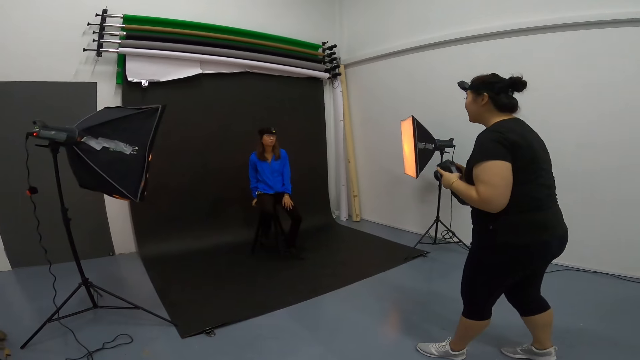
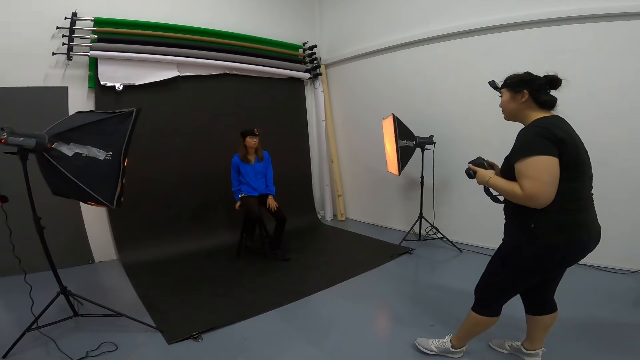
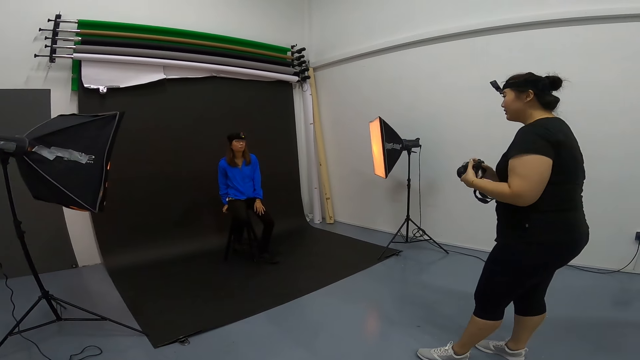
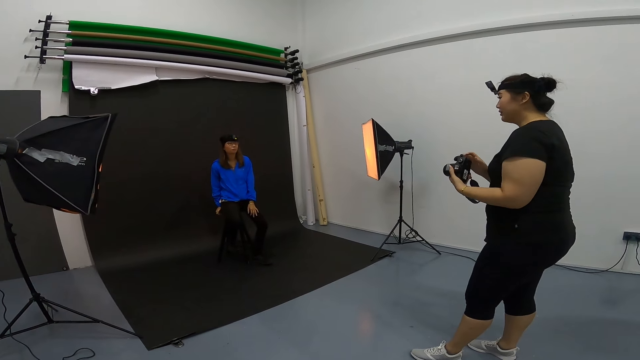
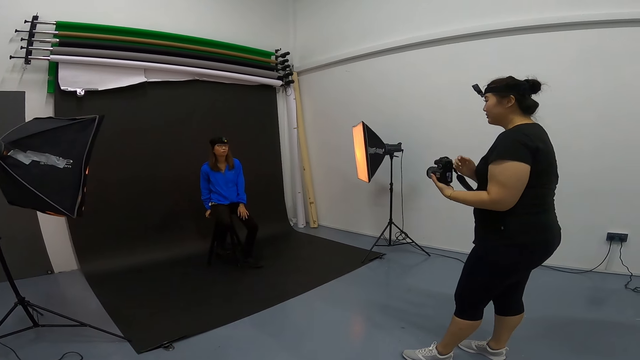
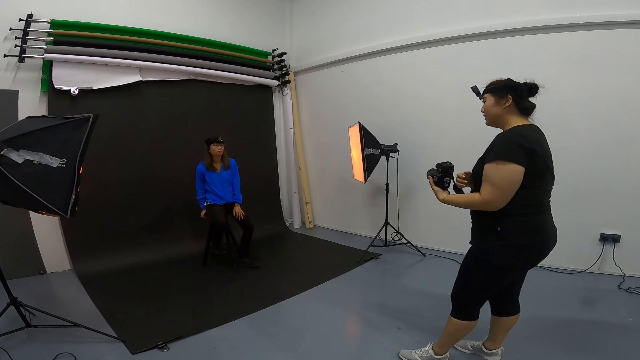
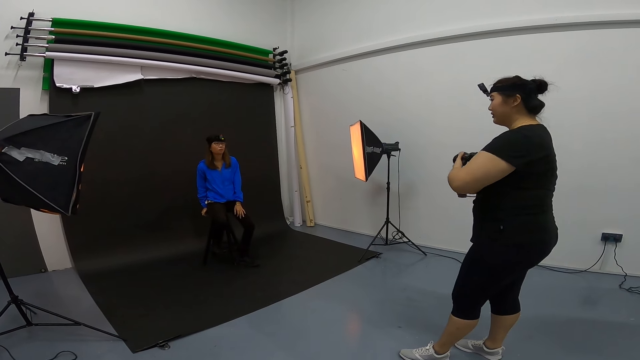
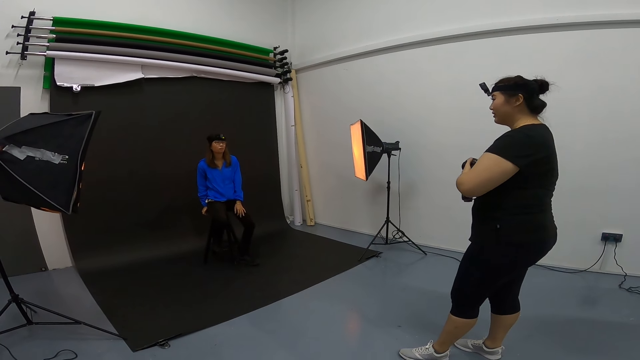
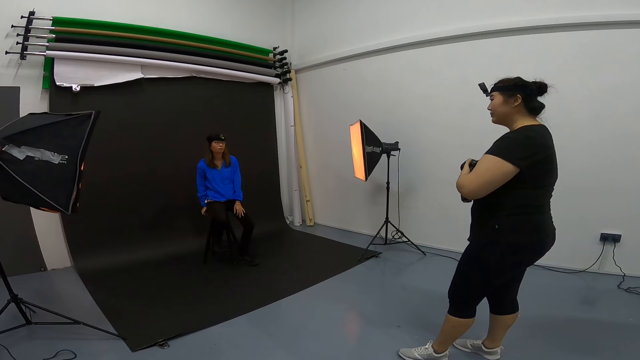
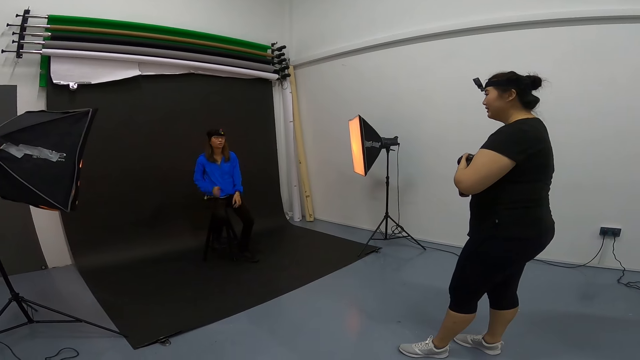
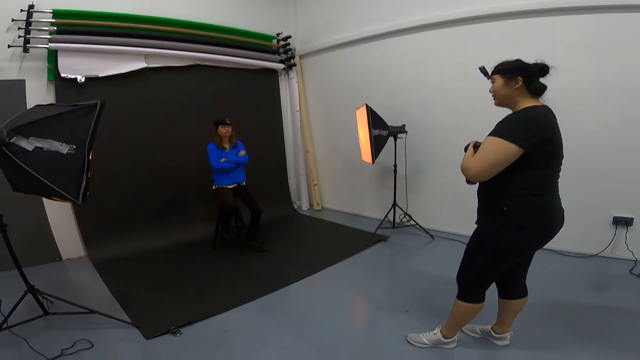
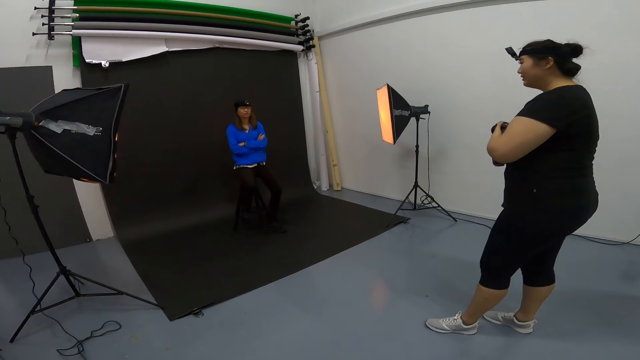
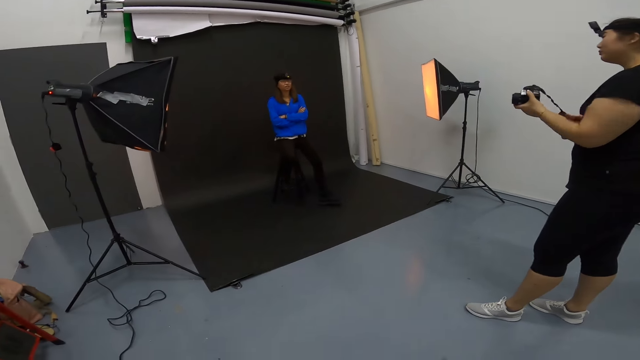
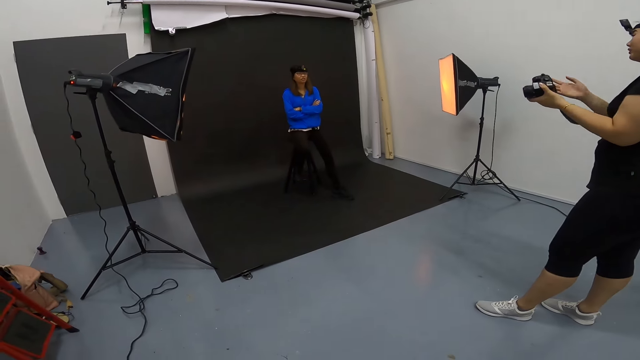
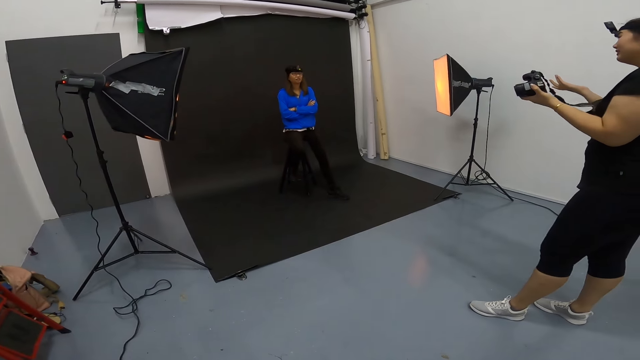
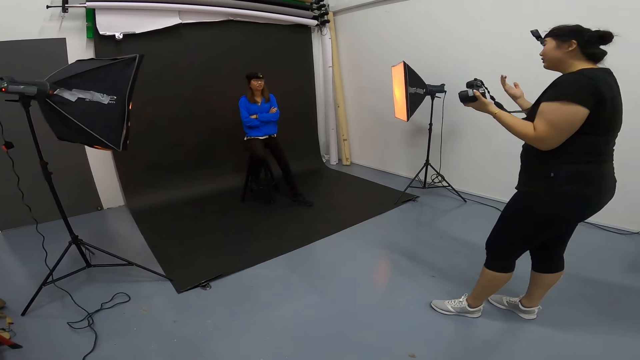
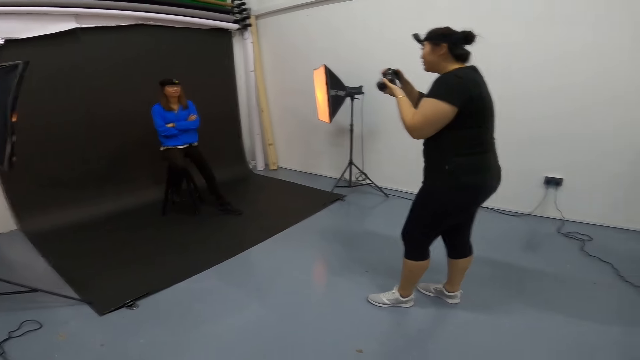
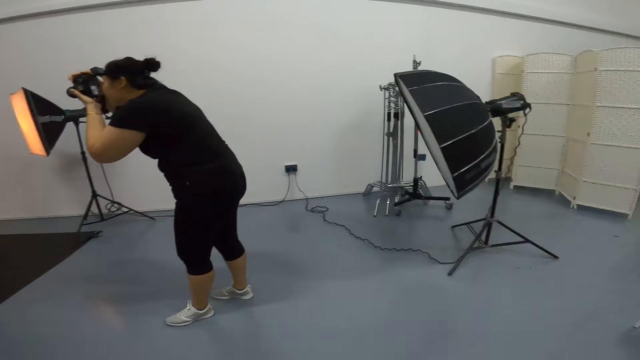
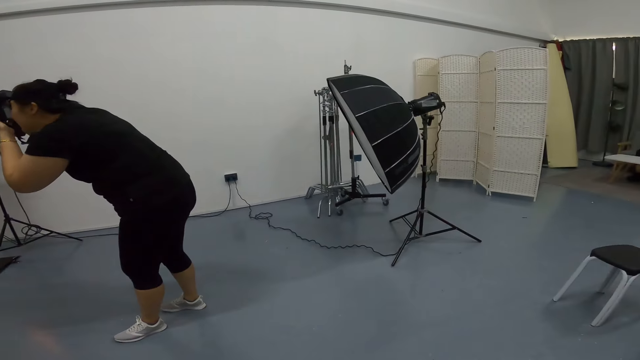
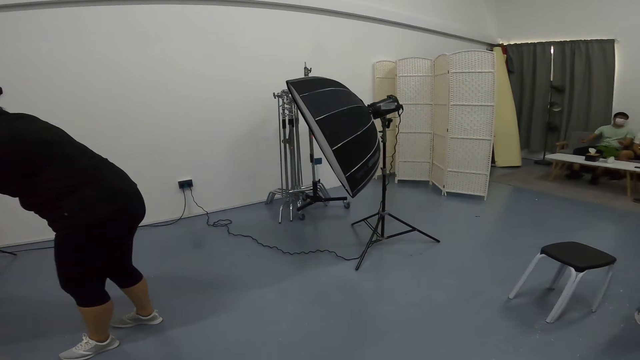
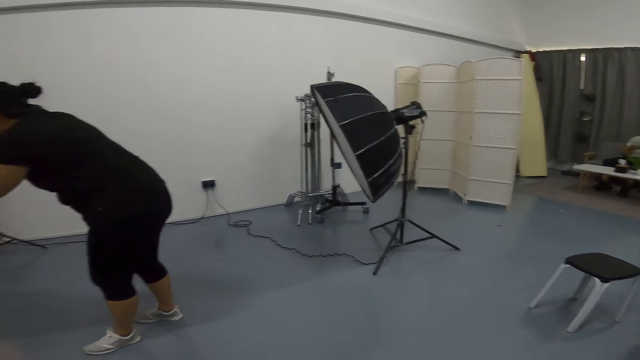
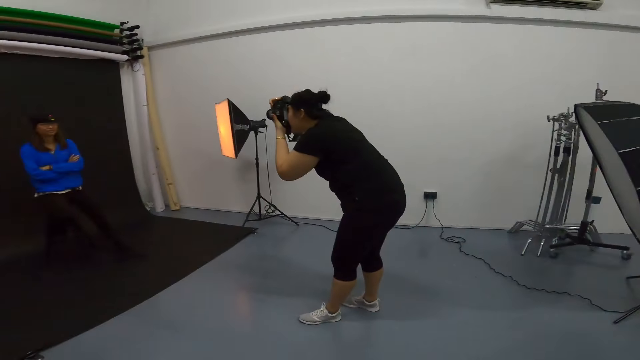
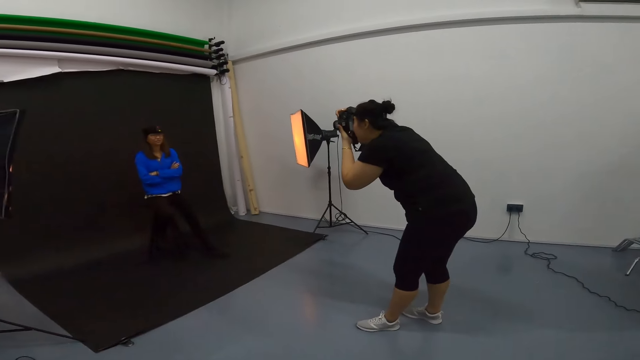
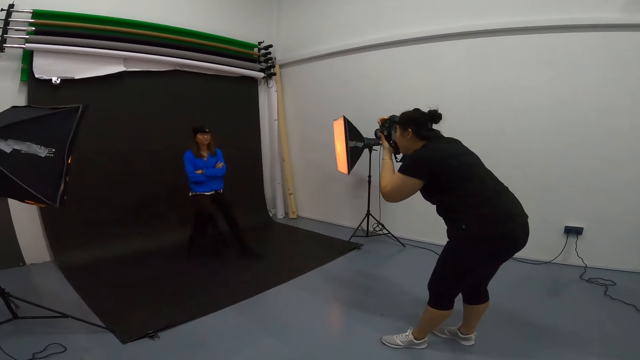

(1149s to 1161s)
A woman talks to another woman. The first woman takes photos of the other woman.

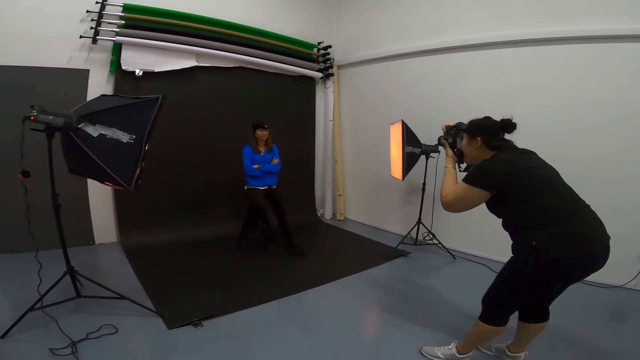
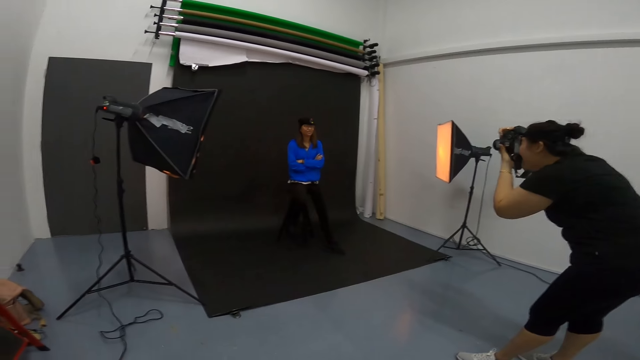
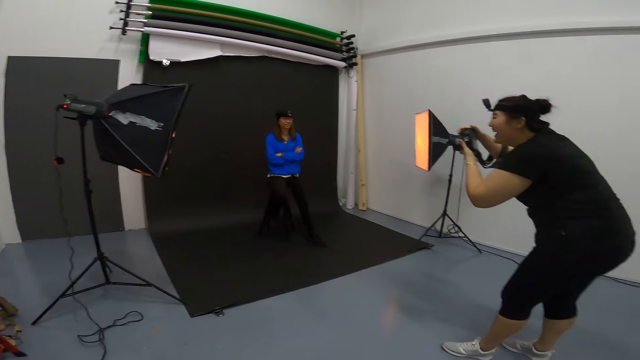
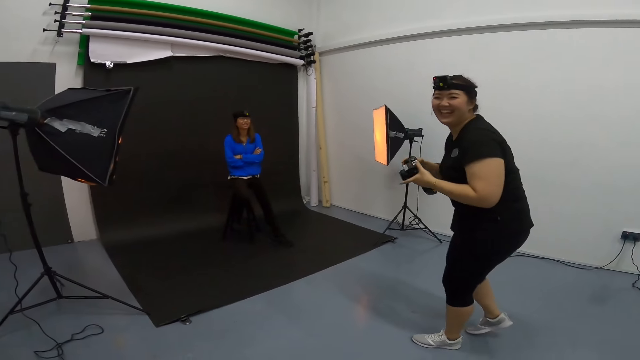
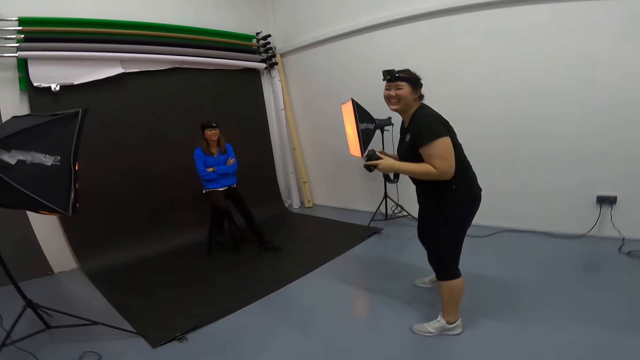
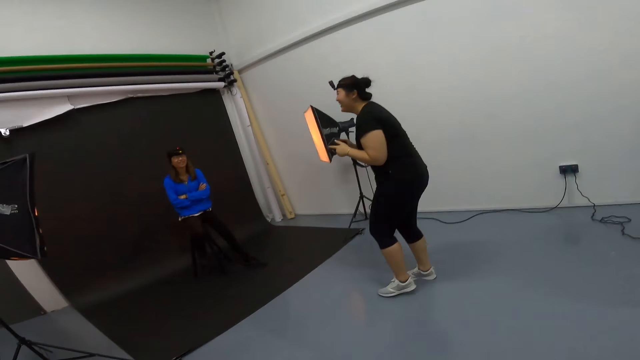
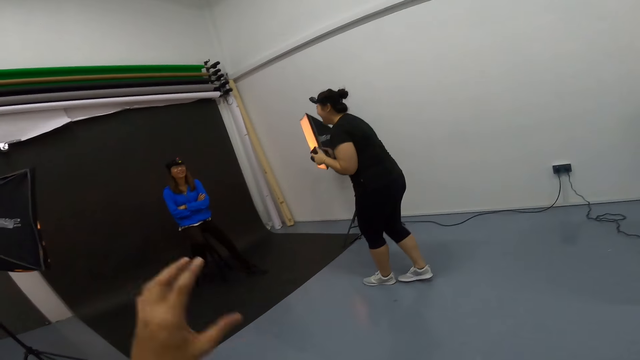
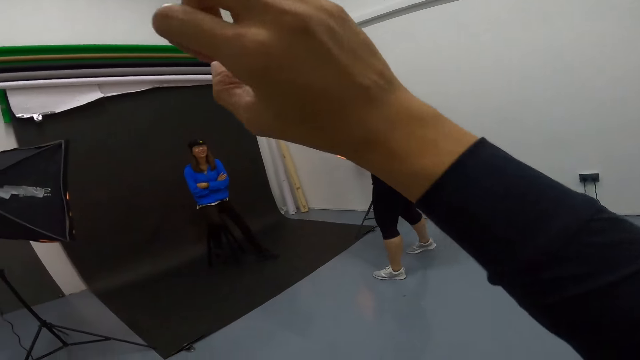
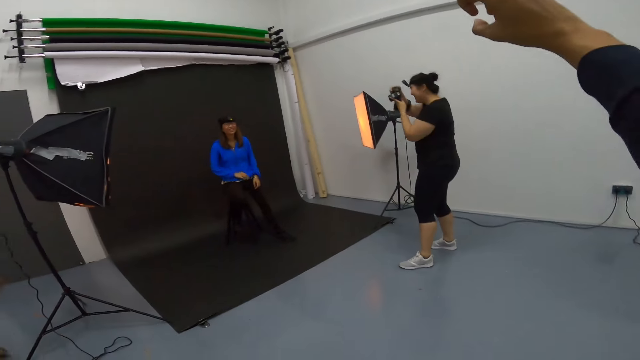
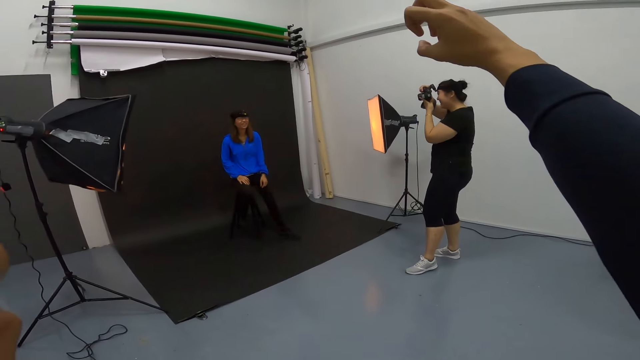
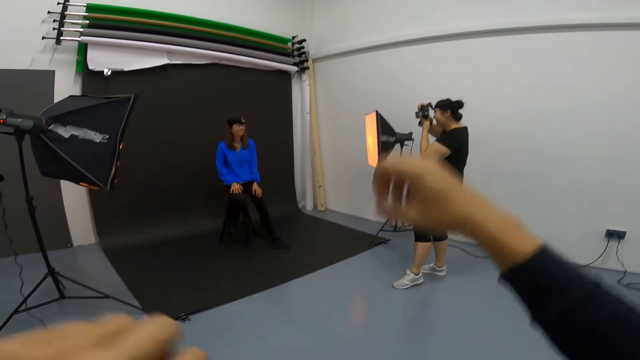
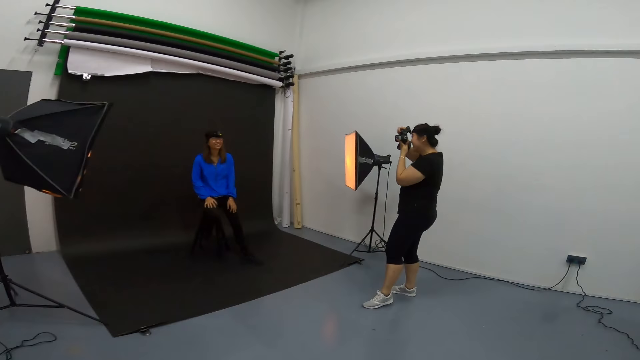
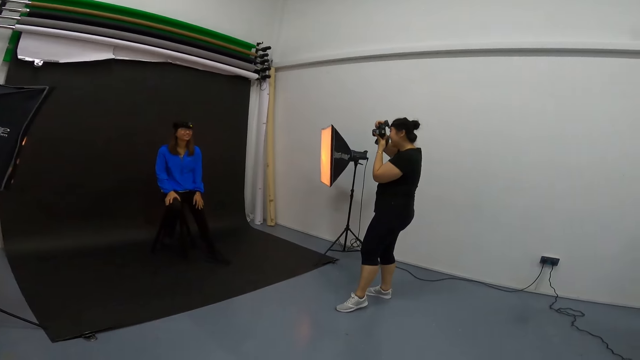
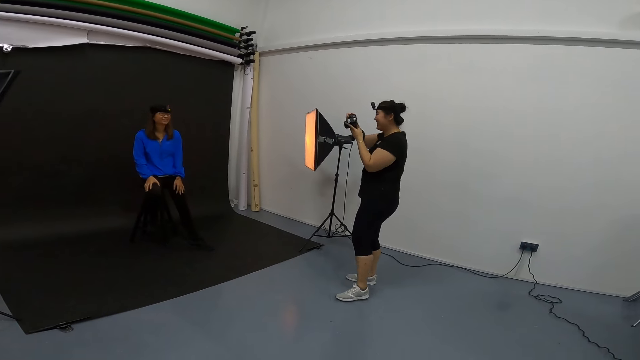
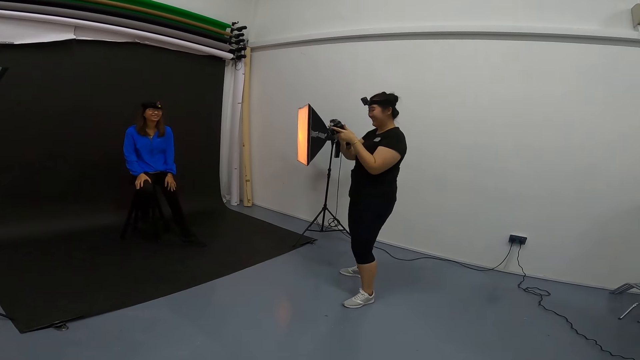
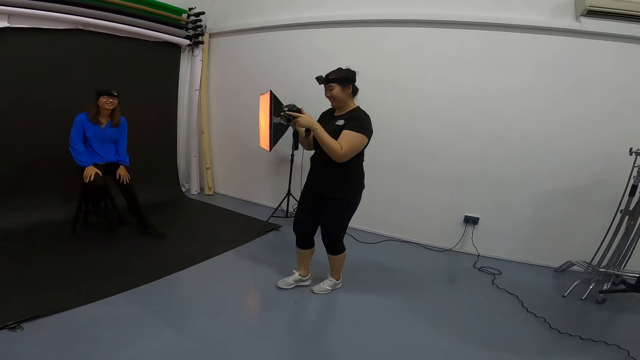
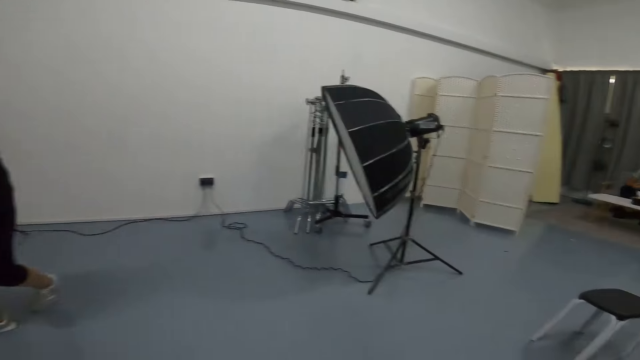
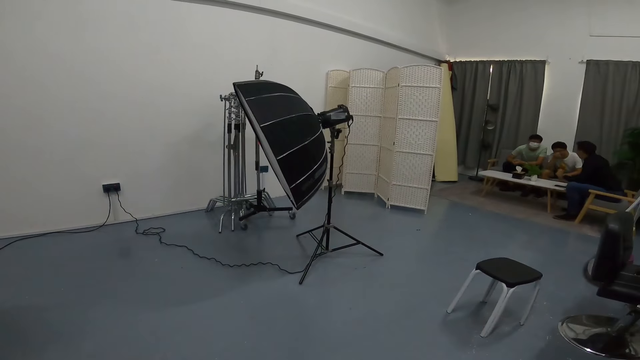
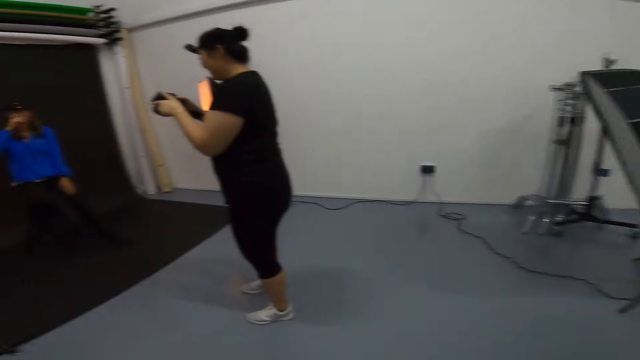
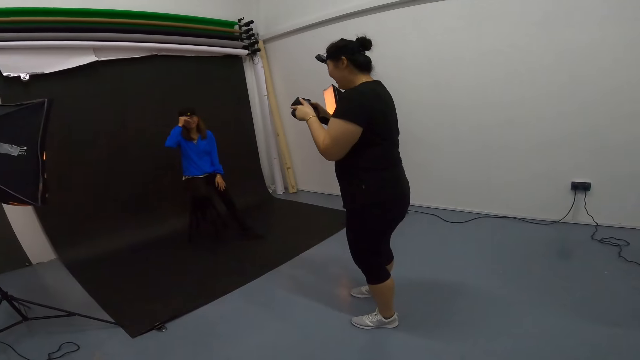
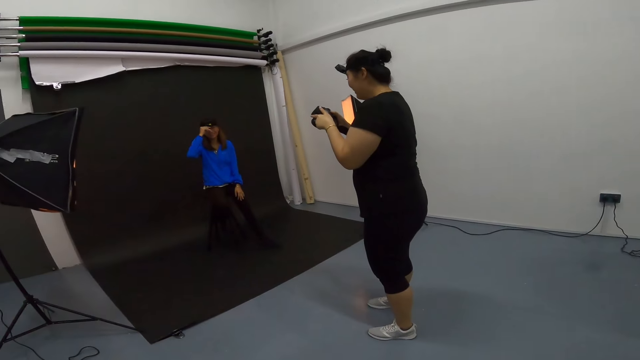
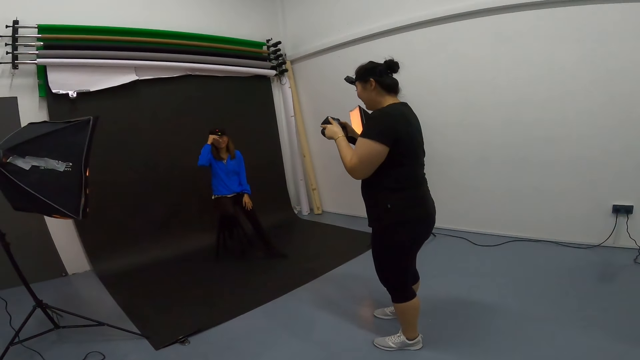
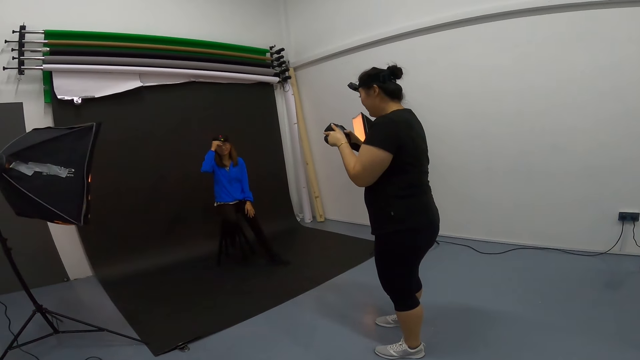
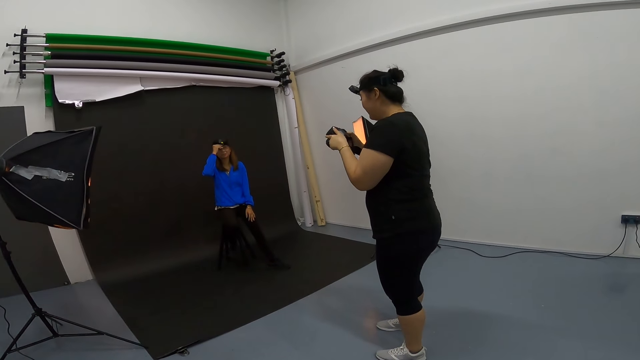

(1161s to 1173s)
The camera wearer converses with a woman. They raise the hand. The woman takes a picture for another woman. The first woman checks the camera and converses with the other woman.
